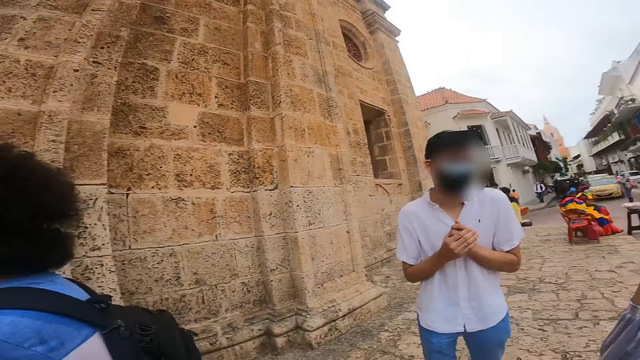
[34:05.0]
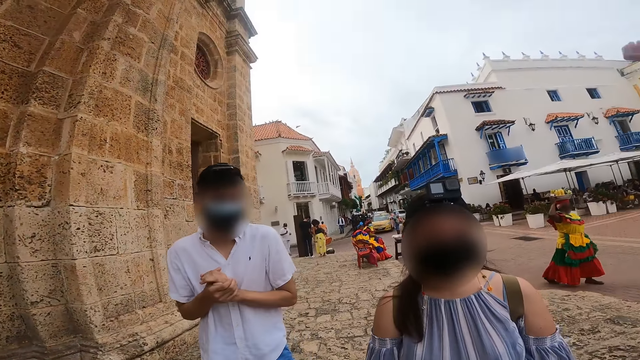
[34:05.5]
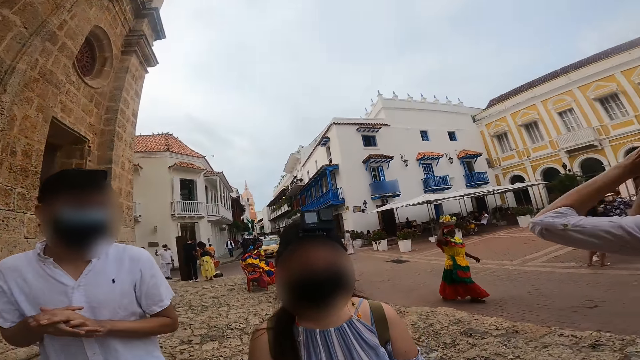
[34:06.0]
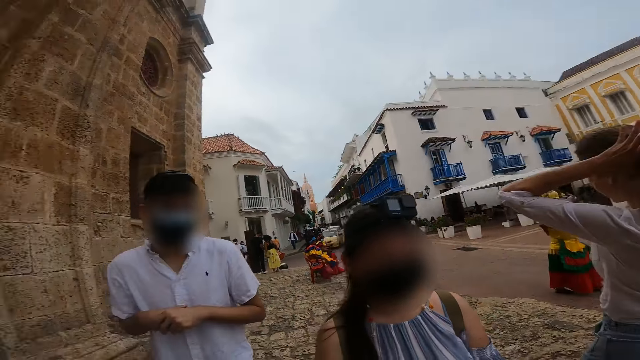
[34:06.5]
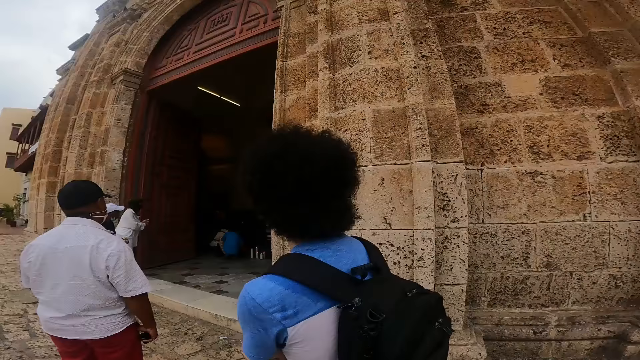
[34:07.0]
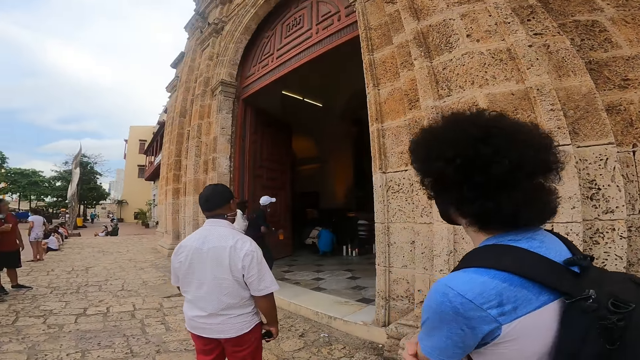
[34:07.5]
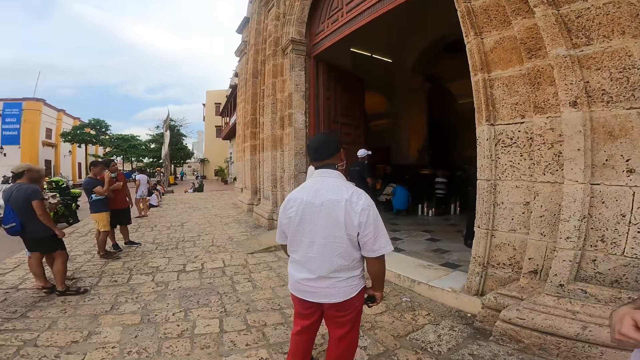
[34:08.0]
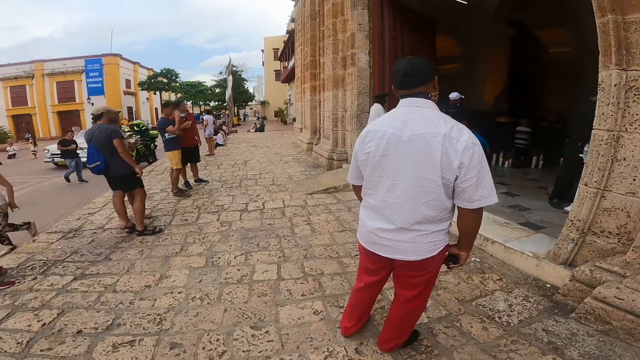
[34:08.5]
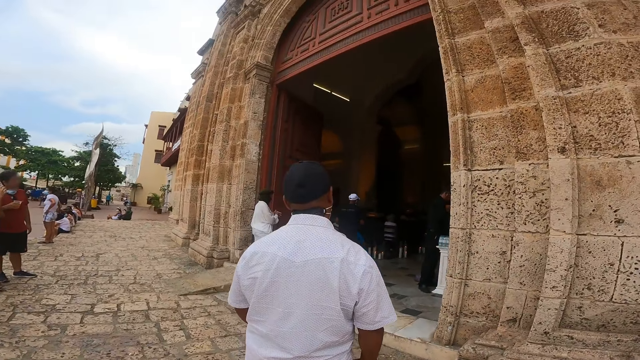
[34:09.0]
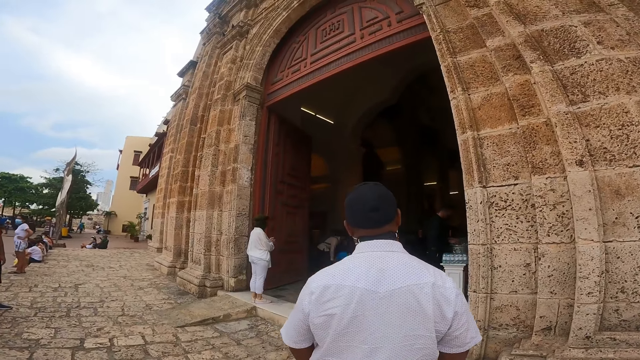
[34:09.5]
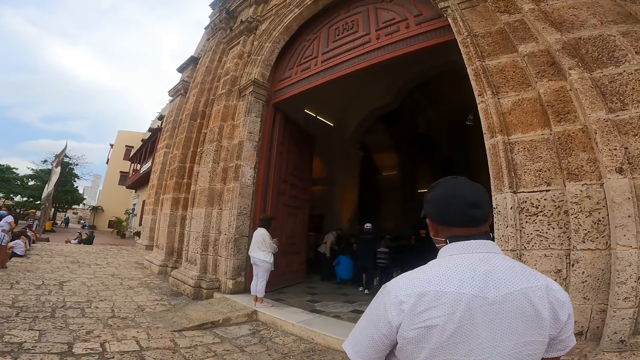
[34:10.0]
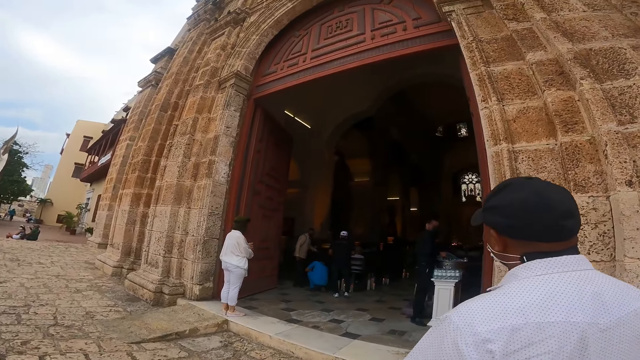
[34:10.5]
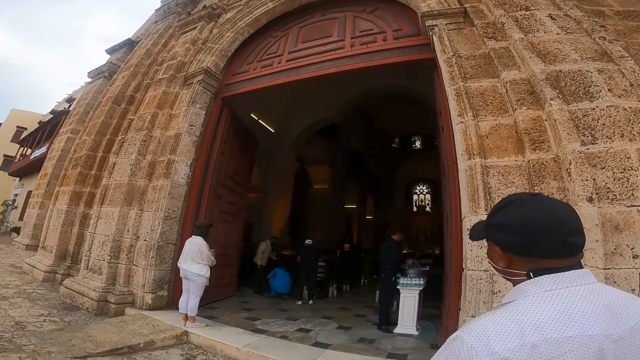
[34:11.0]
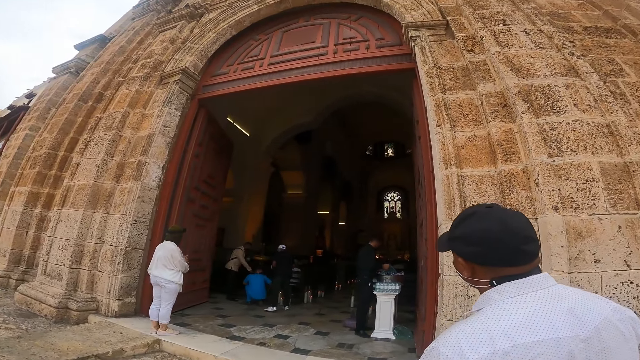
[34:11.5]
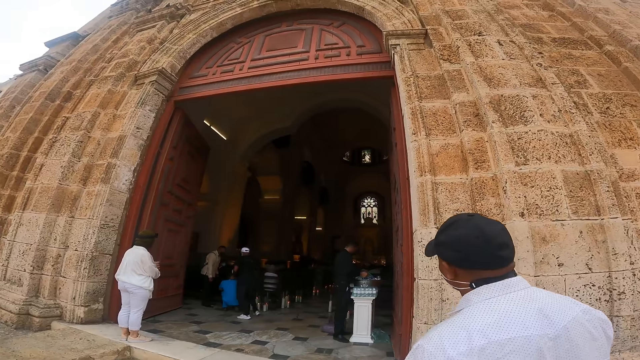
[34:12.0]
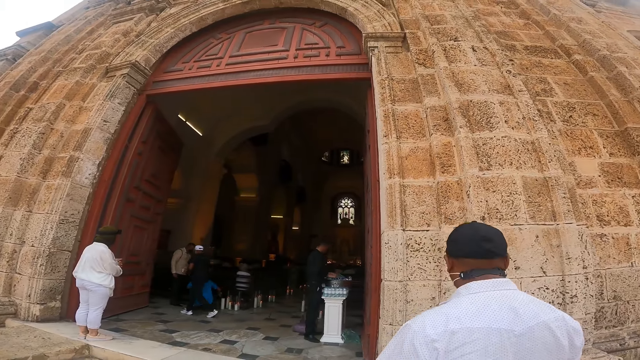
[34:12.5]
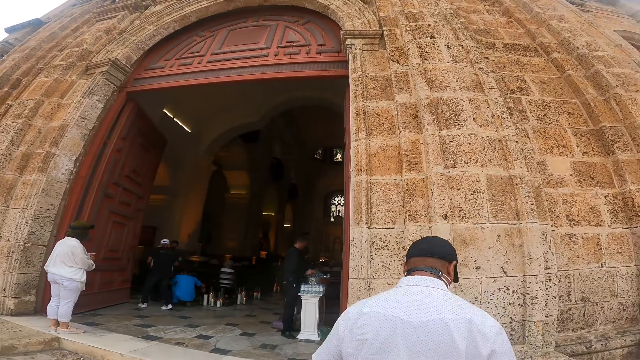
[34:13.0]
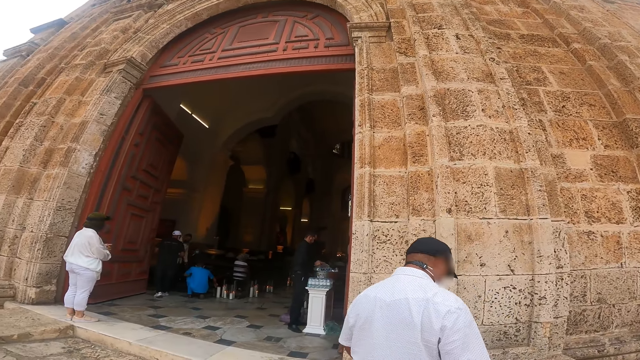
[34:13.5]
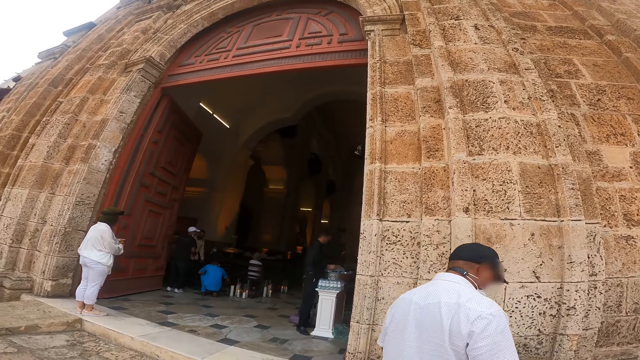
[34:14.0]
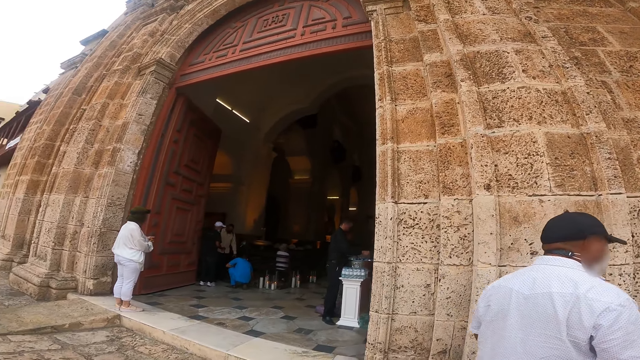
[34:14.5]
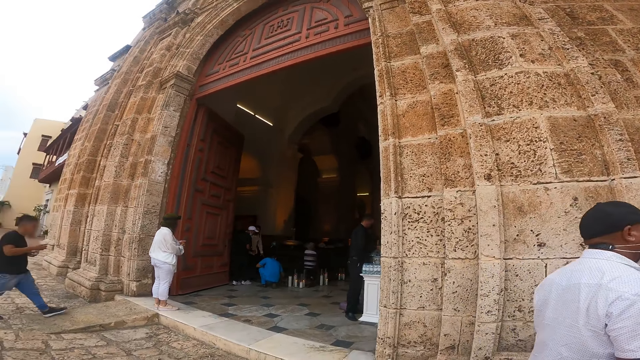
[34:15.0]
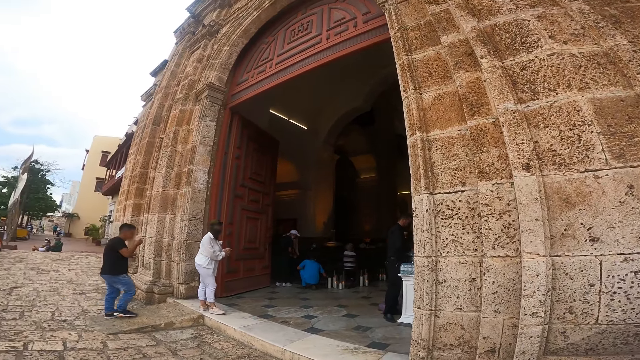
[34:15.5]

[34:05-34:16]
The camera wearer looks around. They look inside the building.

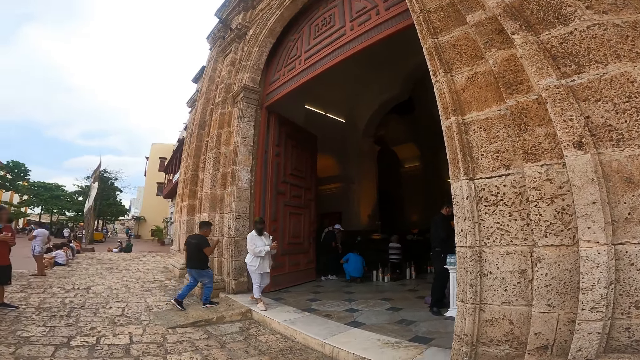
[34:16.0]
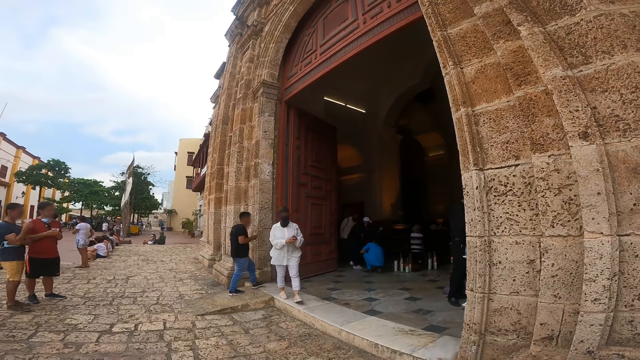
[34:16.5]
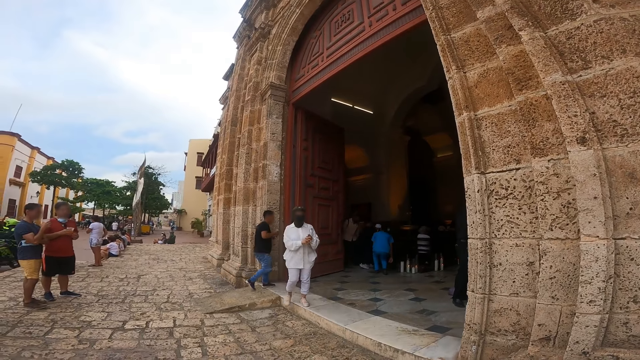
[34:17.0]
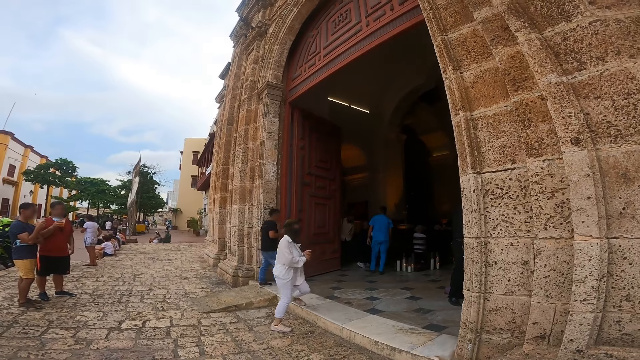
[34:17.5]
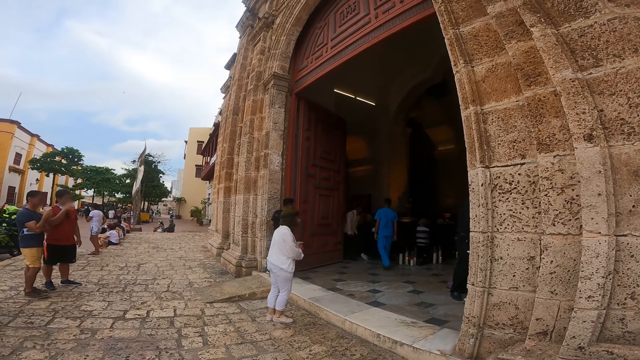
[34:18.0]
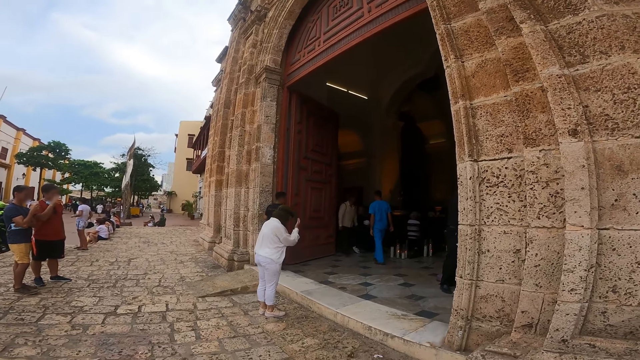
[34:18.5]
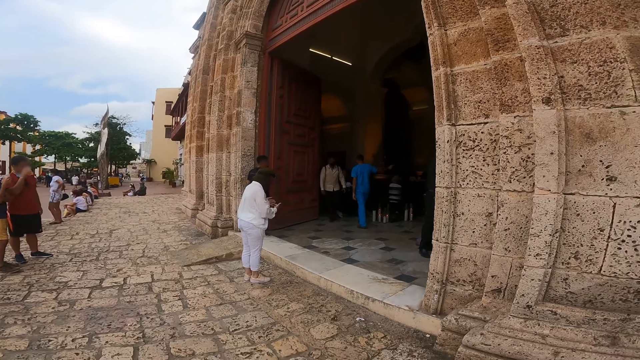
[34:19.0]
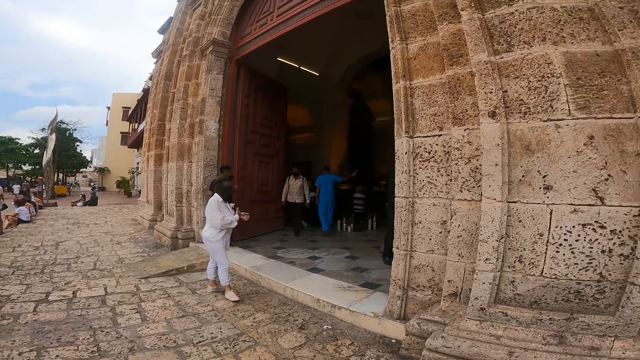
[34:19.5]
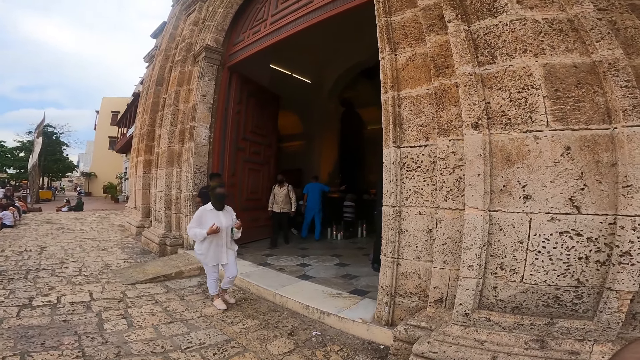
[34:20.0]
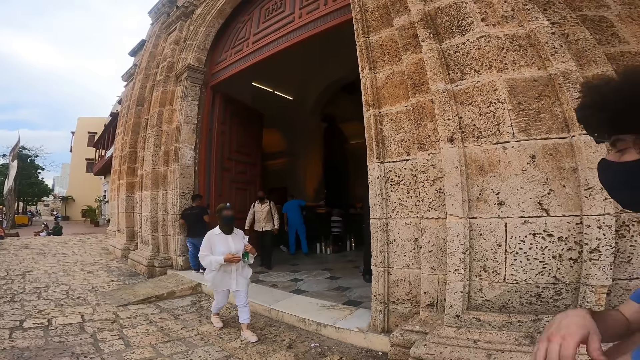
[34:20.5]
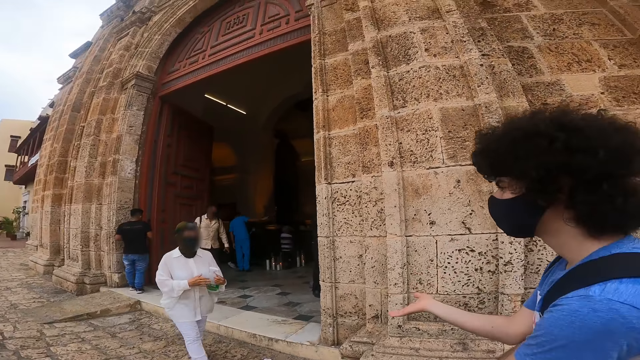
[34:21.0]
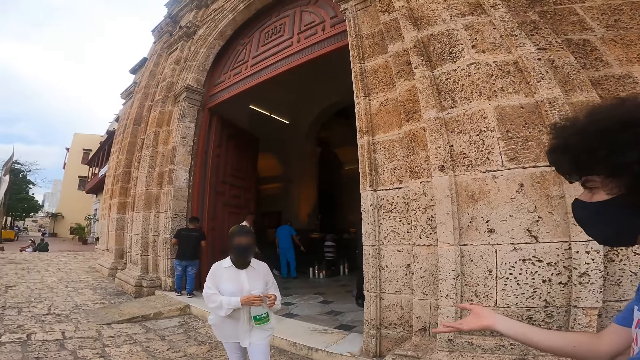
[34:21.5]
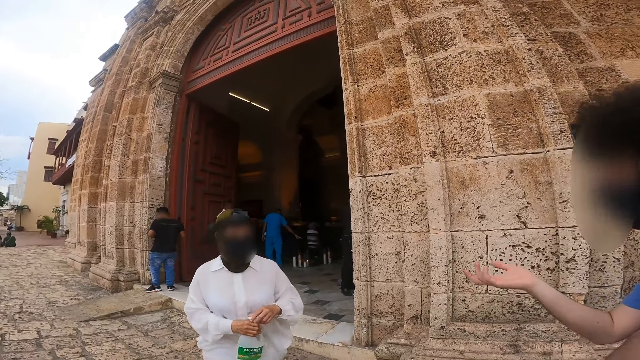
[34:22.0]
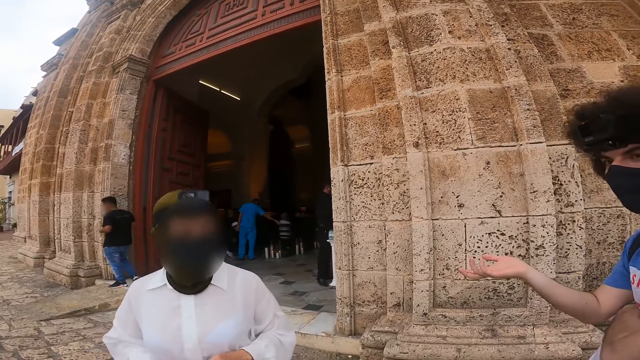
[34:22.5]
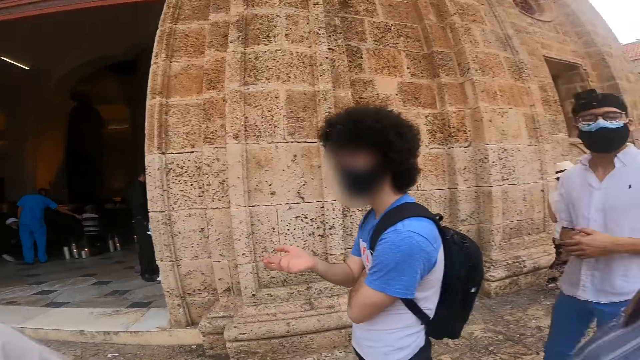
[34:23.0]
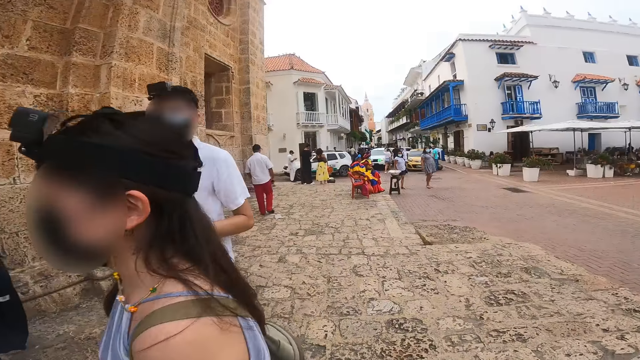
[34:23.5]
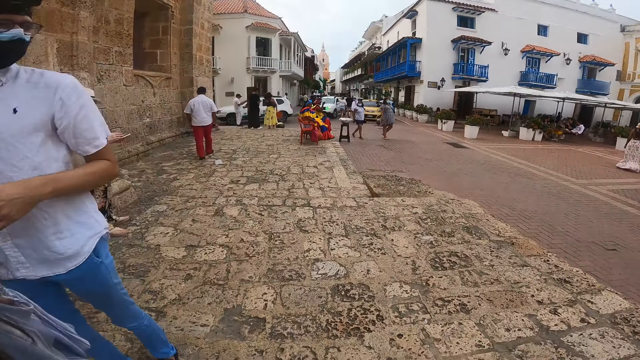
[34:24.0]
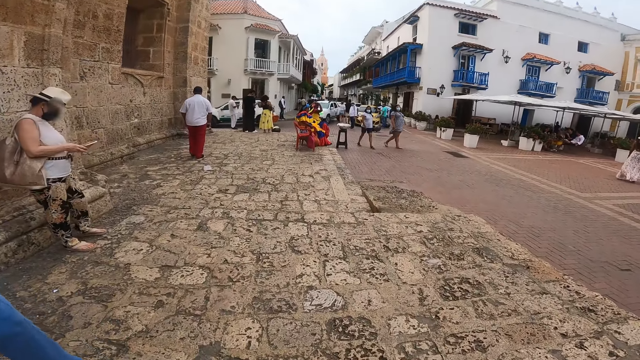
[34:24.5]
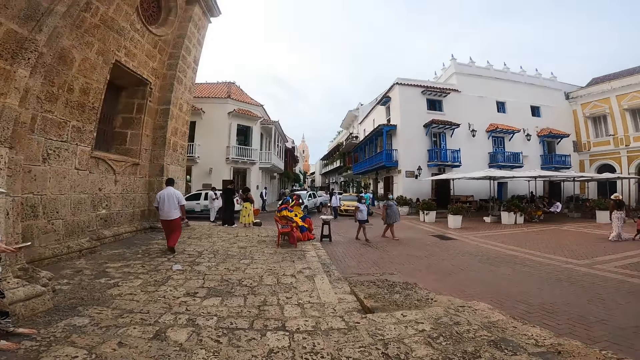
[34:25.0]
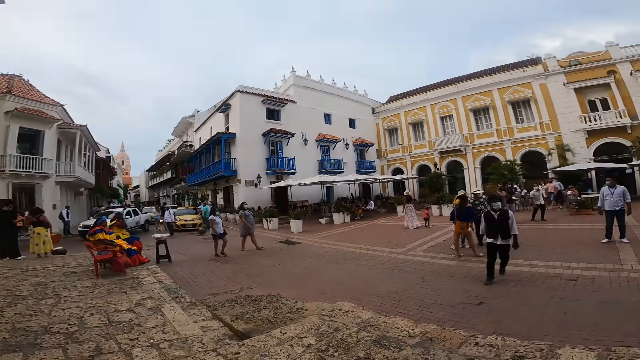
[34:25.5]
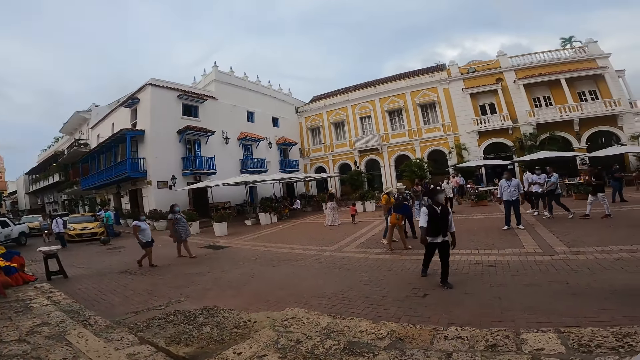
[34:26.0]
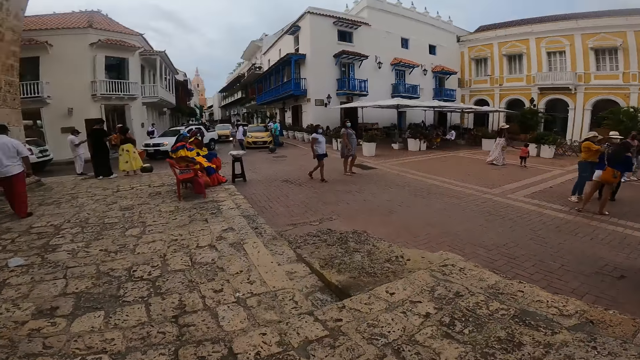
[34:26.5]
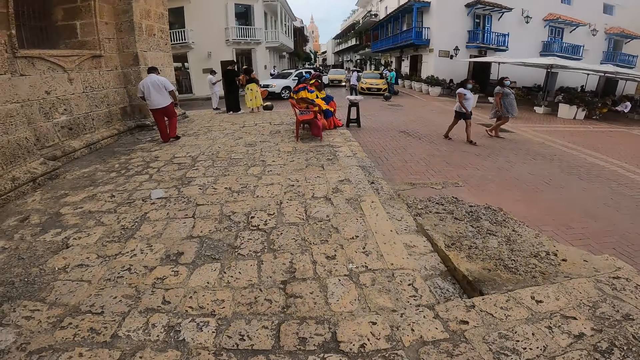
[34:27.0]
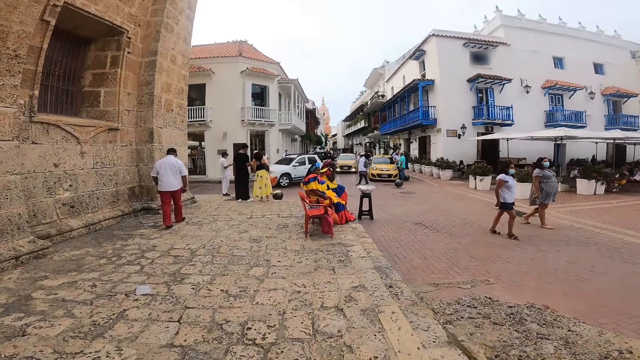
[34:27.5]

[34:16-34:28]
The camera wearer looks at the pathway. They look at the pedestrians on the road.
